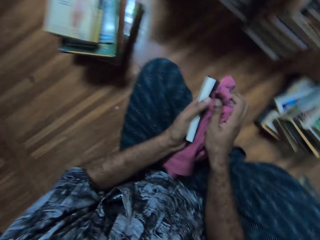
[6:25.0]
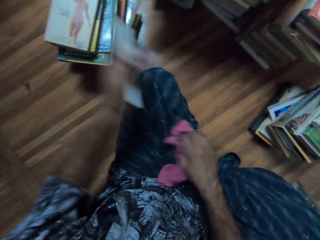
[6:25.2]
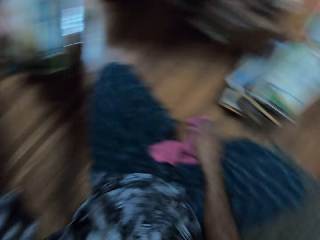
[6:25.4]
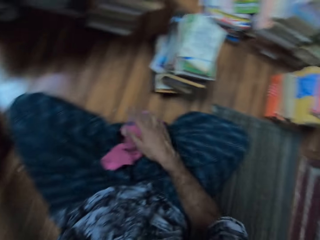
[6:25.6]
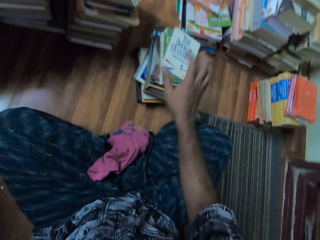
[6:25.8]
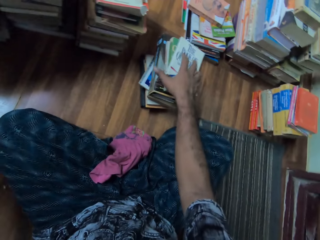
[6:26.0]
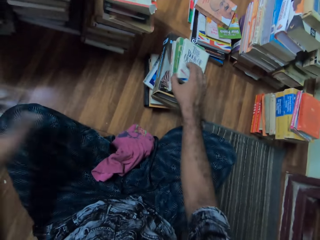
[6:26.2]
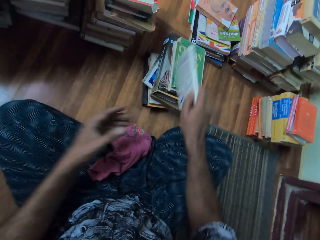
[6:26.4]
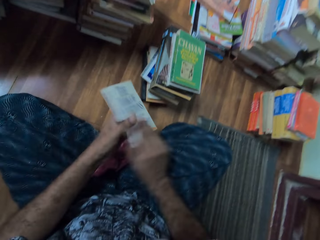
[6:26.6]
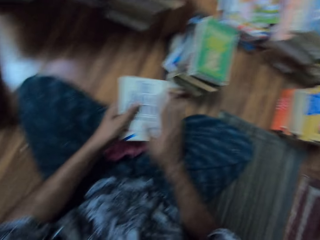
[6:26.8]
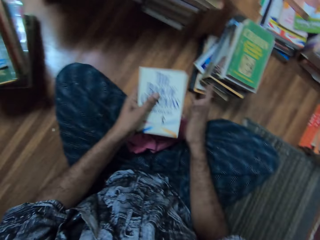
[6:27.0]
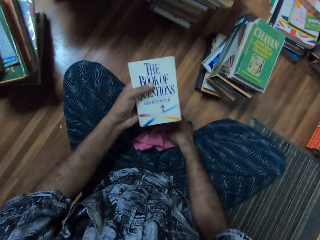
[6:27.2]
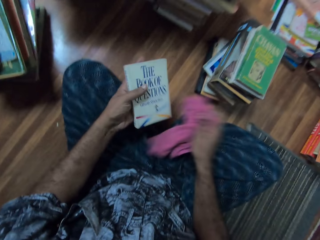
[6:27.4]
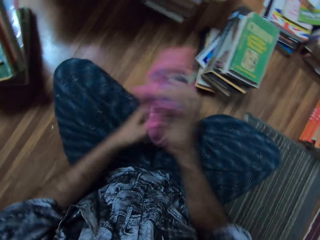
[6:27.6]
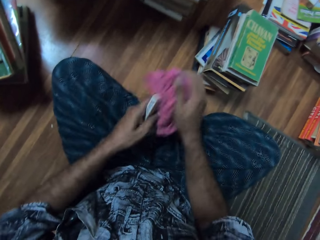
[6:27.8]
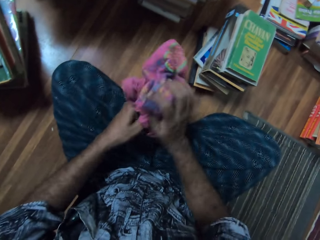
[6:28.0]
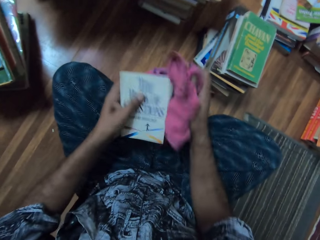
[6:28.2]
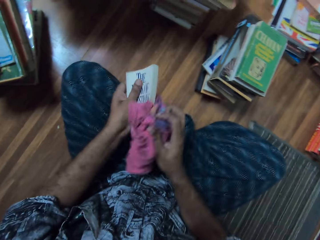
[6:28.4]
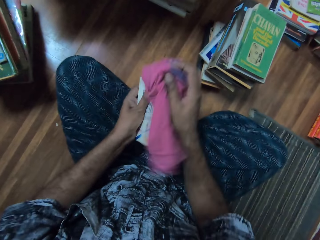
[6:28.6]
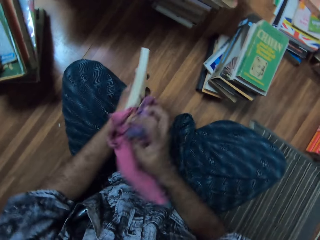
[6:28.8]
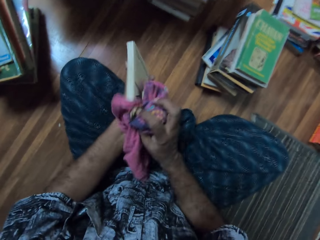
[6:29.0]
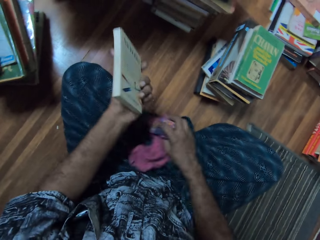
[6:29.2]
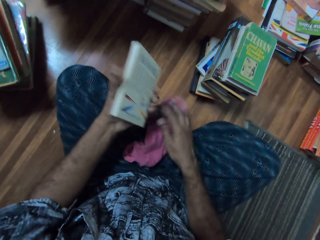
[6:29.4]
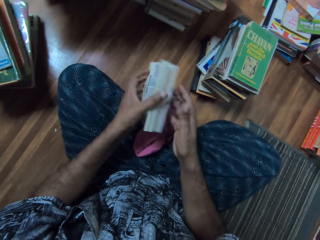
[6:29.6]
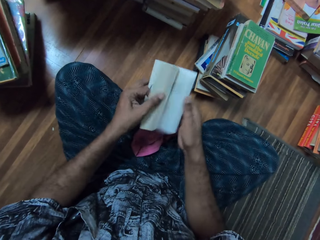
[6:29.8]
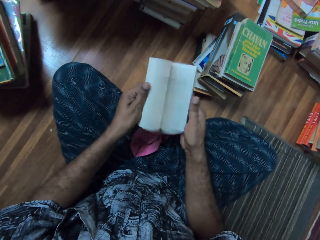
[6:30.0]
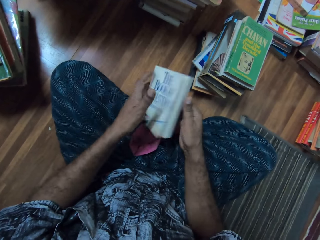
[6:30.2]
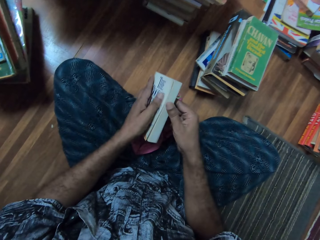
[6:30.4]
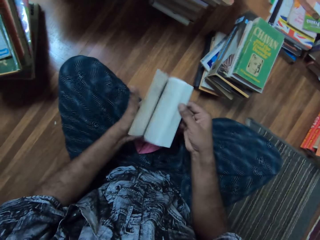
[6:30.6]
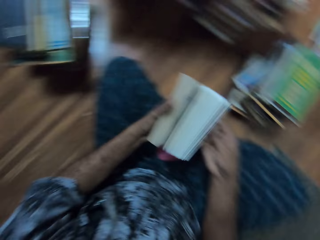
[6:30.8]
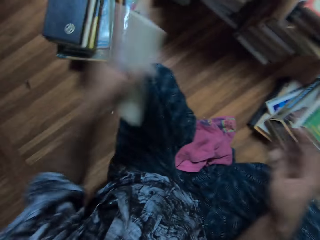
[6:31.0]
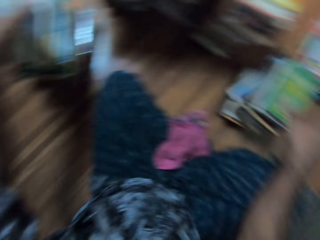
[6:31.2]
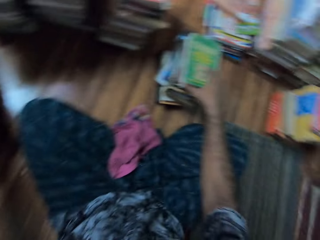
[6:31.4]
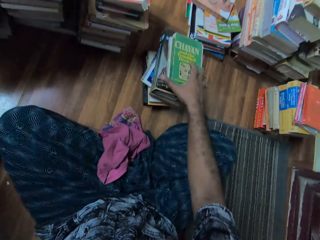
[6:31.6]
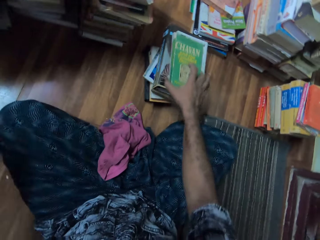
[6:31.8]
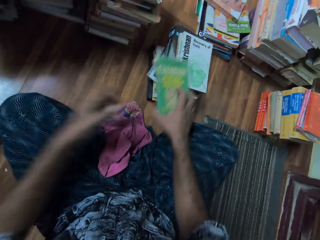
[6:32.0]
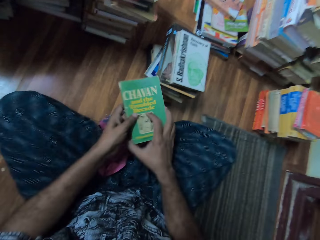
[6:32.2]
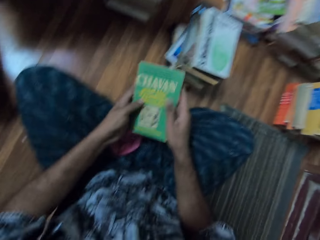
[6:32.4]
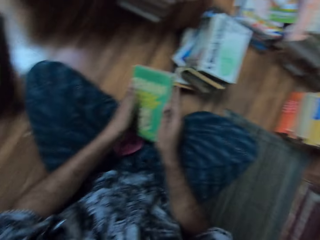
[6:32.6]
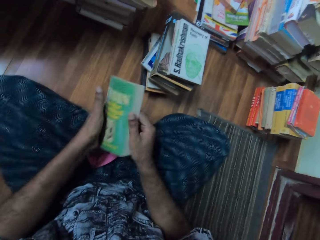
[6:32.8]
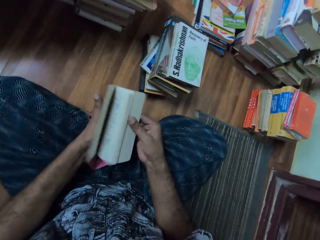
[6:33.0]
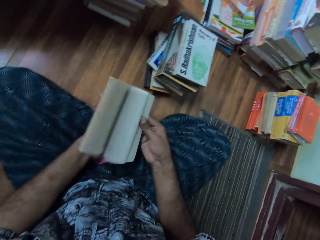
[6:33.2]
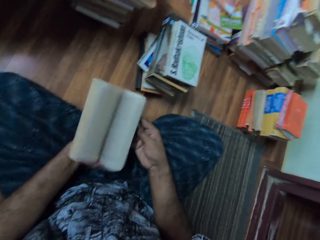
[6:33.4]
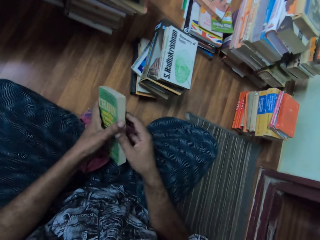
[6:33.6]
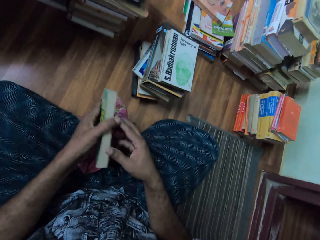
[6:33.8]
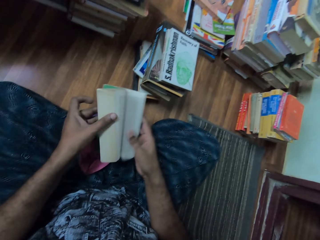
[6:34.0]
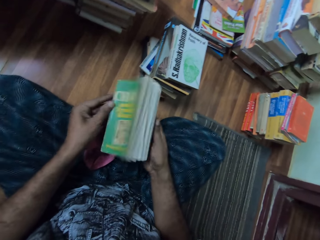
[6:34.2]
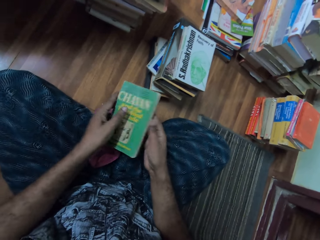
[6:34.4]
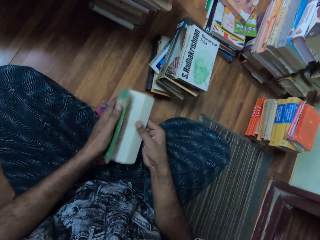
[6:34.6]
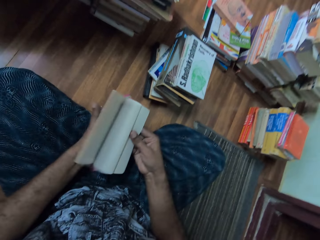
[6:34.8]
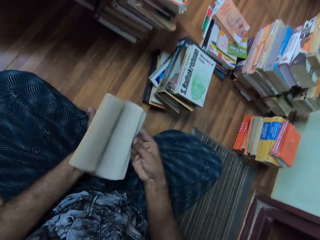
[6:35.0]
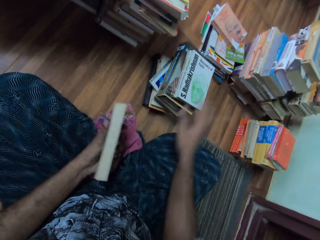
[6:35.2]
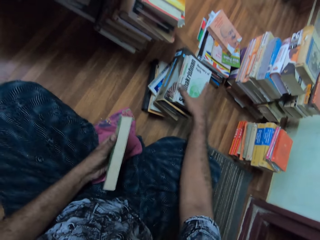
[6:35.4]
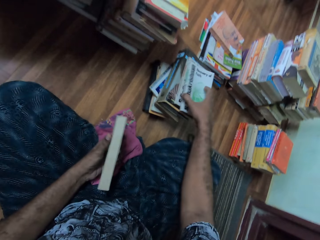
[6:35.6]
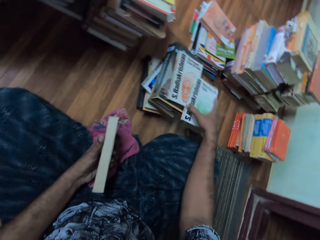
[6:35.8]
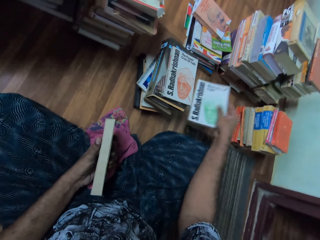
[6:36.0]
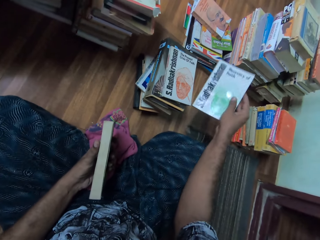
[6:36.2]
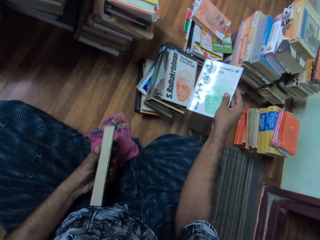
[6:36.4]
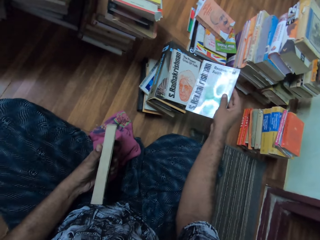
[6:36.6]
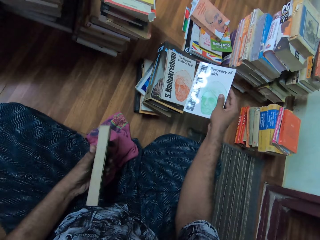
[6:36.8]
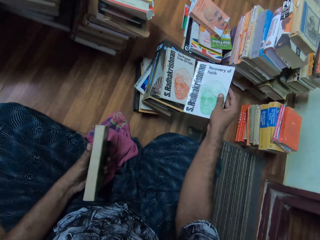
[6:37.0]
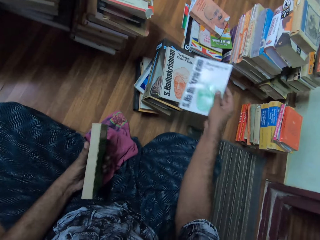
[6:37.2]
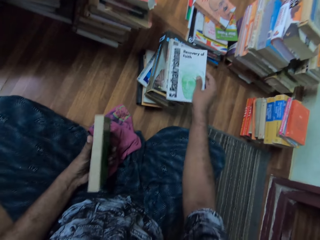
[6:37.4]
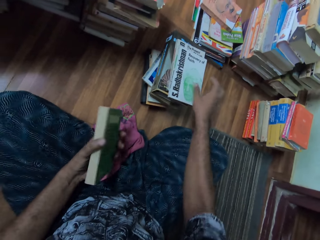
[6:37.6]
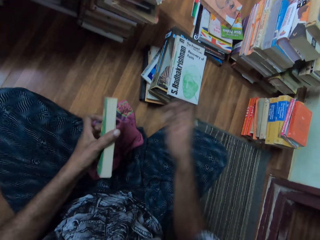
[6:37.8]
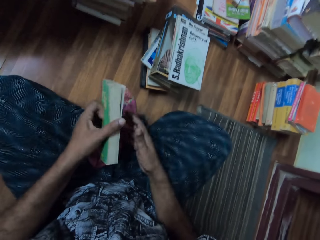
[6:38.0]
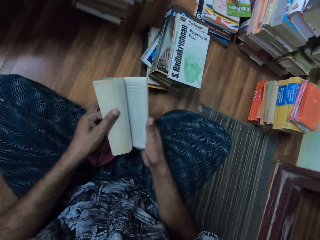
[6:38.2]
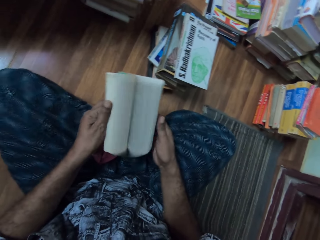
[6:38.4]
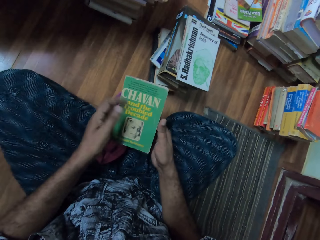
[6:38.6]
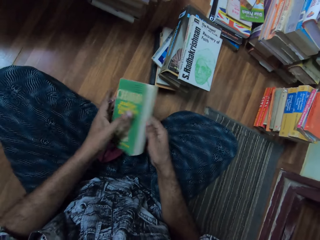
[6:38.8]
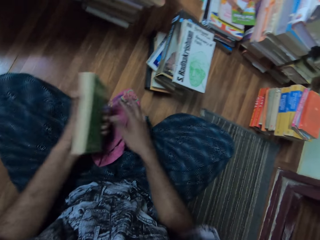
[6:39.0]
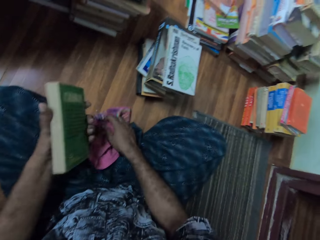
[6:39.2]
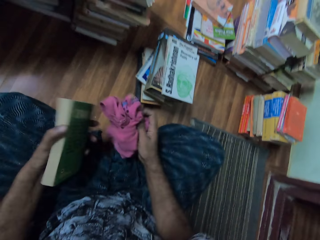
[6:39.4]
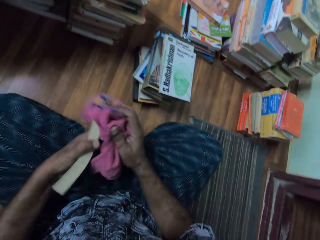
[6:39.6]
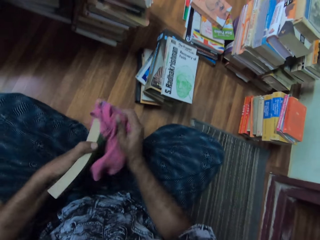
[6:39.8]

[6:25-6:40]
The camera wearer places the books on top of each other. They take the book. They wipe the book using a cloth. They put down the wipe. They flip the book pages. They place the books on top of each other. They take the book. They flip the book pages. They place the books on top of each other. They take the book and look at the book. They put down the book. They flip the book pages. They take the wipe.

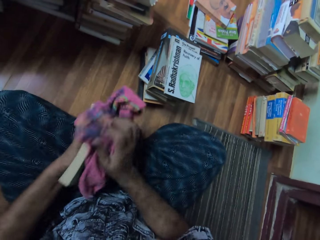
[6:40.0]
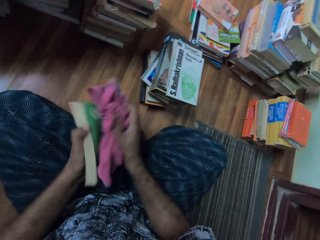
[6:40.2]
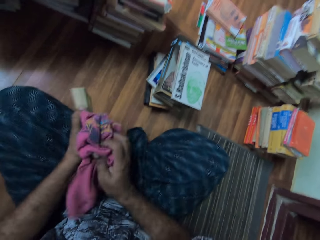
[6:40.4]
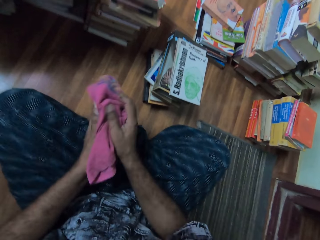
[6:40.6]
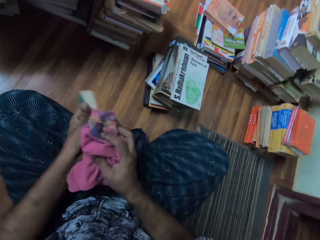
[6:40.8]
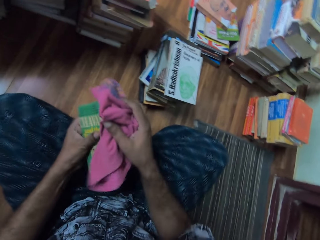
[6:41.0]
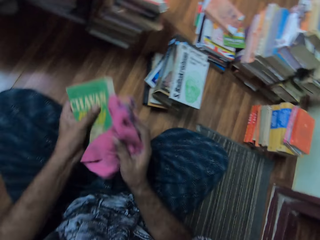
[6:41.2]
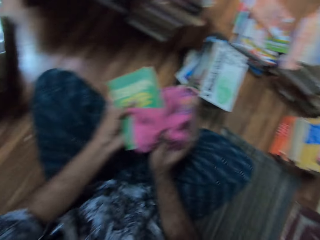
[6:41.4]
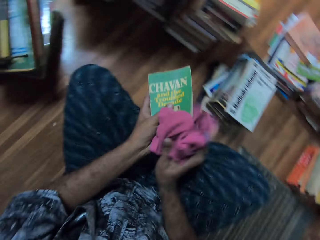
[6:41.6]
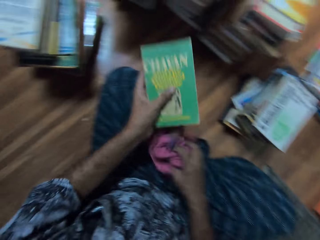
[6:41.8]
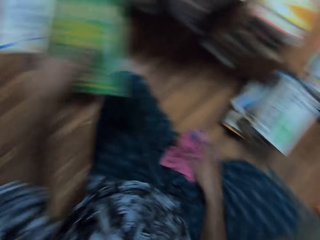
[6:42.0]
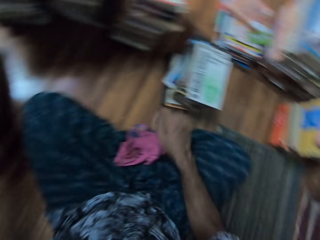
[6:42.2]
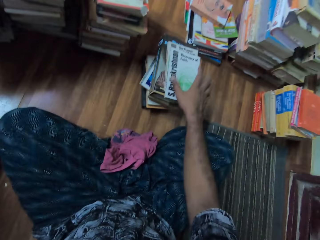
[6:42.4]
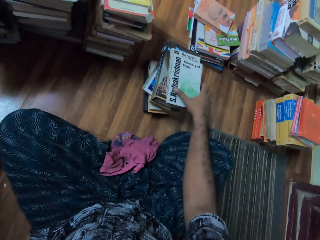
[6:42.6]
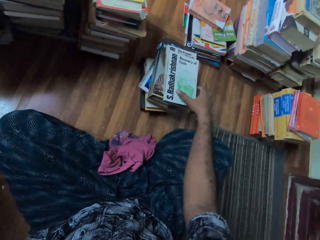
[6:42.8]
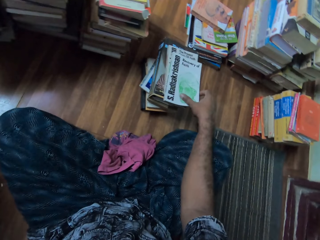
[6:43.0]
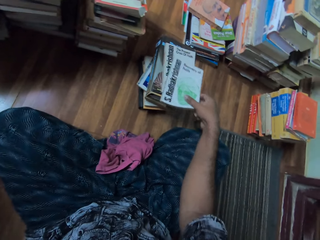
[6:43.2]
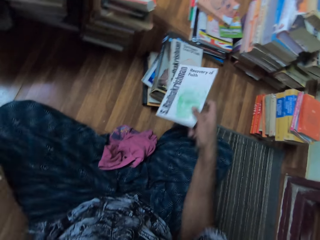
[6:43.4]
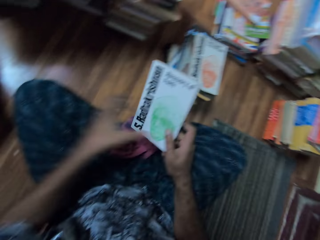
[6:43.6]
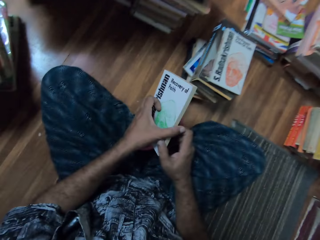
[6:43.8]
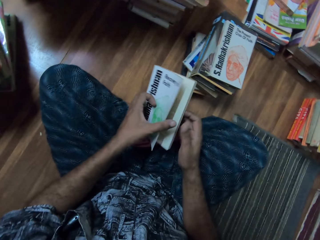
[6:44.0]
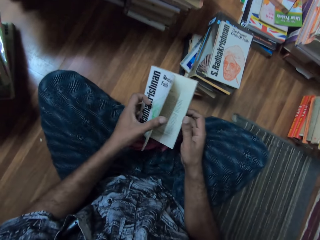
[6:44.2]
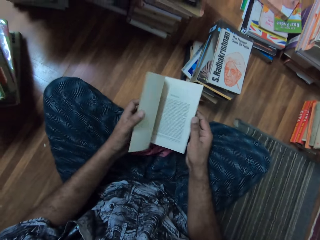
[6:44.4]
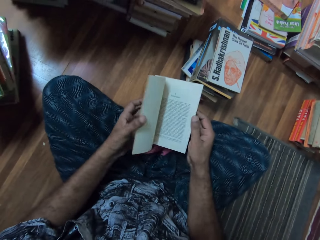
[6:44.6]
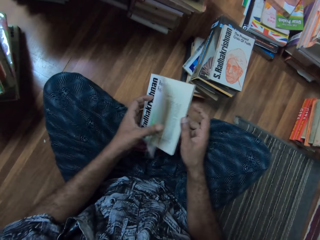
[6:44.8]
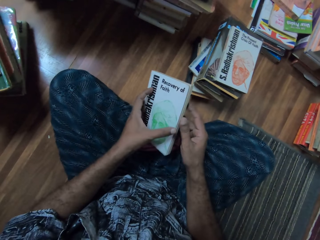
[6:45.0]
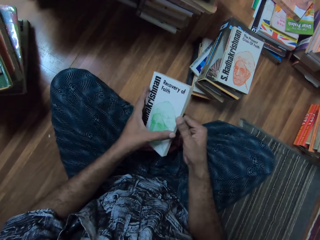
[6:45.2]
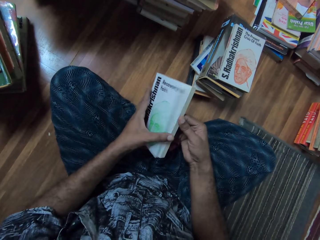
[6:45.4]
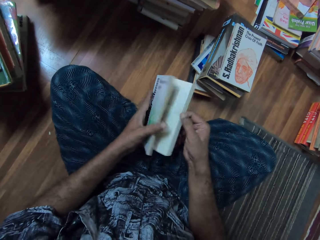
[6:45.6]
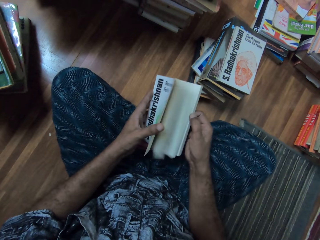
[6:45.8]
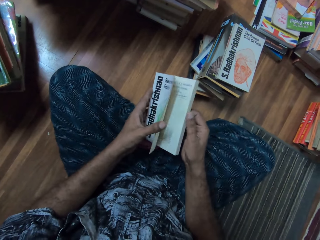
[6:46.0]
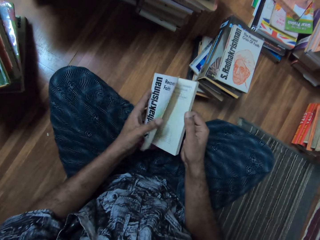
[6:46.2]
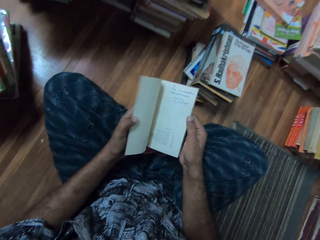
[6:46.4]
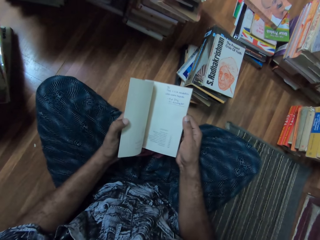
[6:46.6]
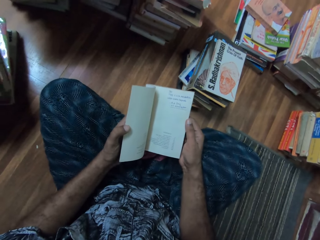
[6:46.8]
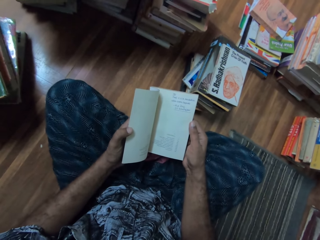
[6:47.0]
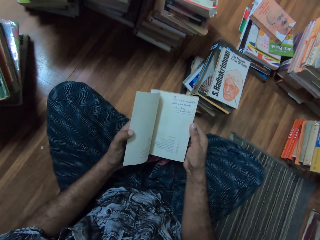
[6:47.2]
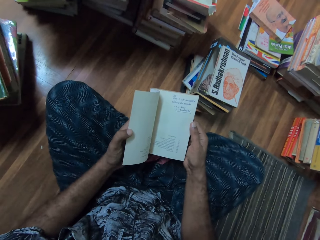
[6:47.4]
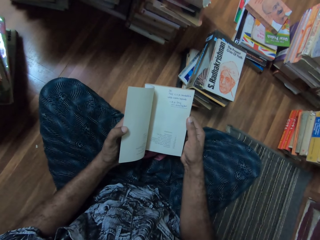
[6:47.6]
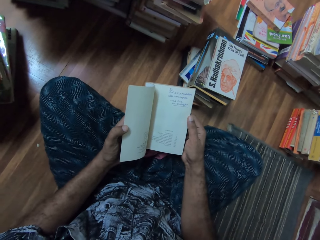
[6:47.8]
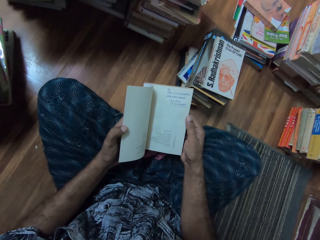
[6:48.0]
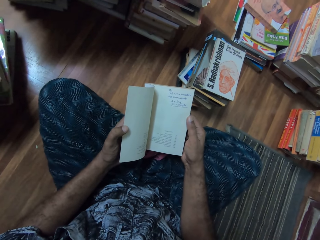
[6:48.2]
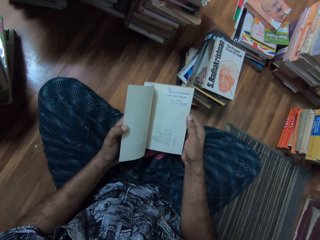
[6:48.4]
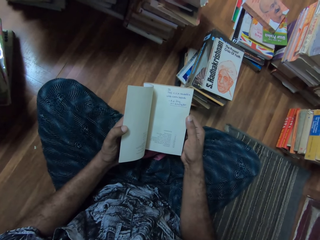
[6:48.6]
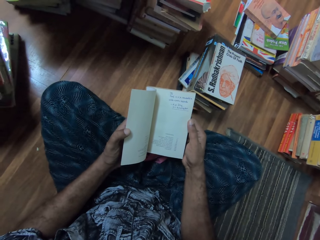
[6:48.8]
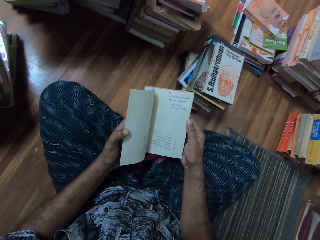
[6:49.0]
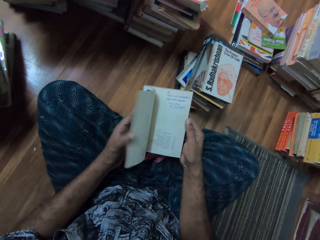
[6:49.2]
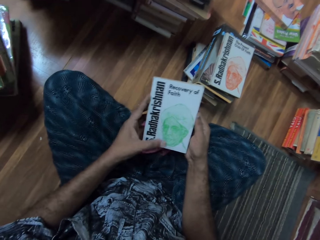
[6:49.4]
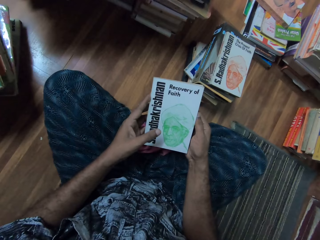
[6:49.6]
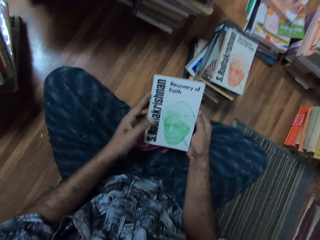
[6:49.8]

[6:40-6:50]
The camera wearer wipes the book using a cloth. They put down the wipe. They place the books on top of each other. They take the book. They open the book. They flip the book pages. They look at the book. They open the book.
